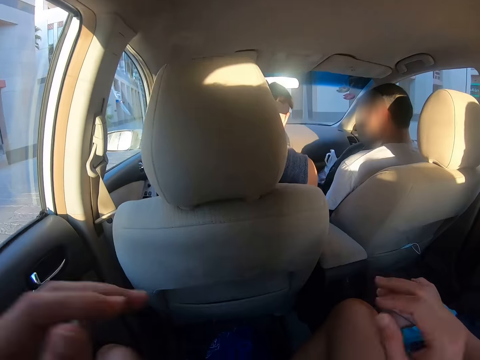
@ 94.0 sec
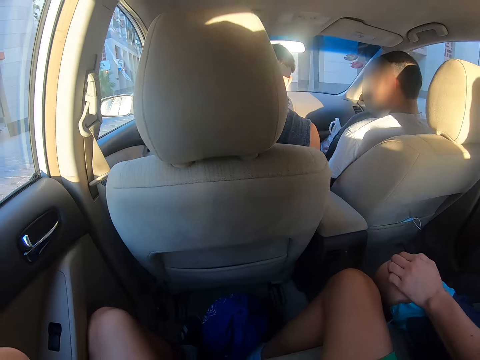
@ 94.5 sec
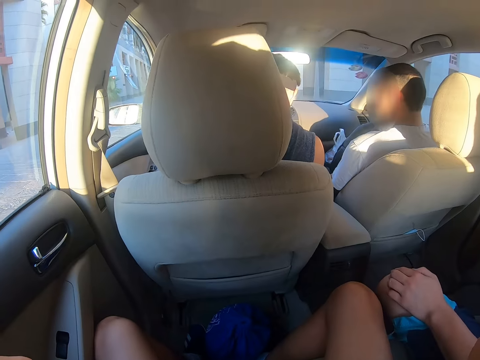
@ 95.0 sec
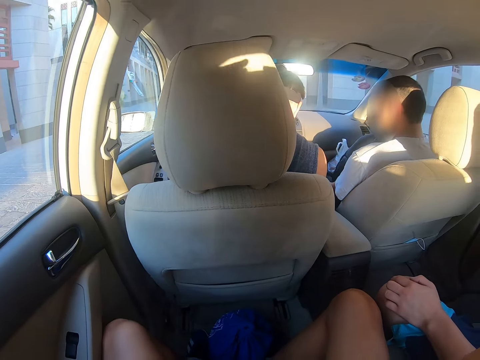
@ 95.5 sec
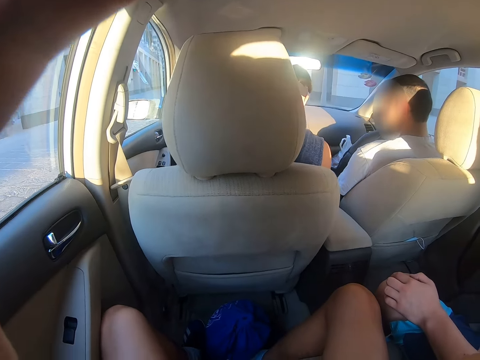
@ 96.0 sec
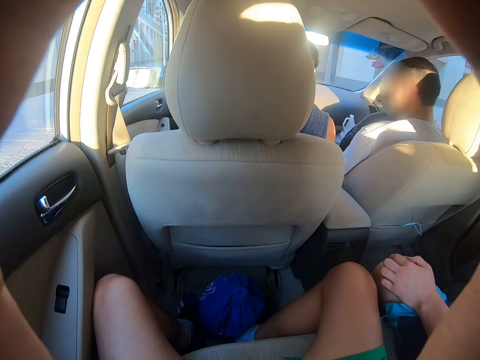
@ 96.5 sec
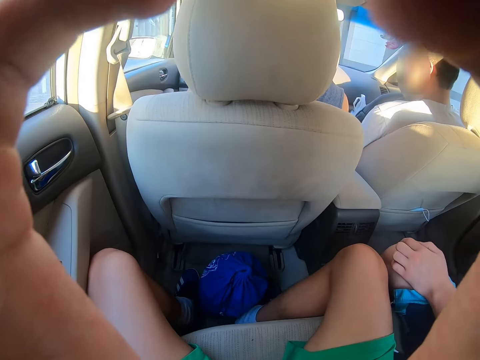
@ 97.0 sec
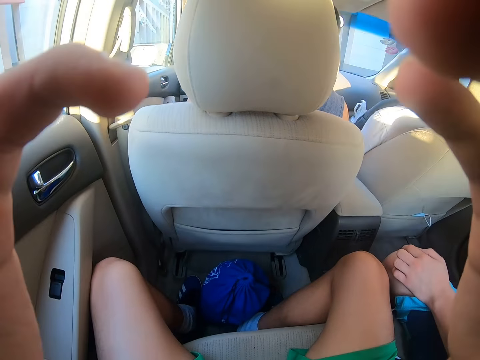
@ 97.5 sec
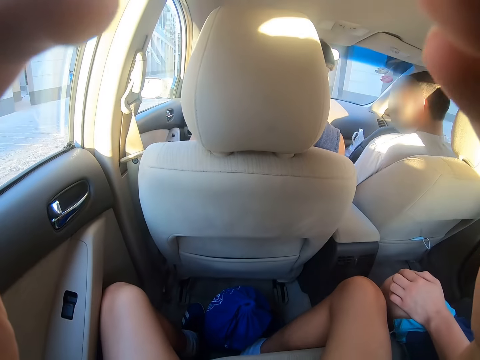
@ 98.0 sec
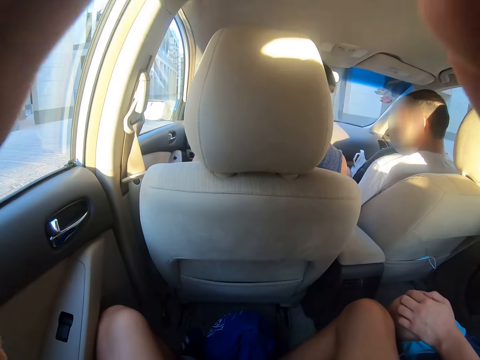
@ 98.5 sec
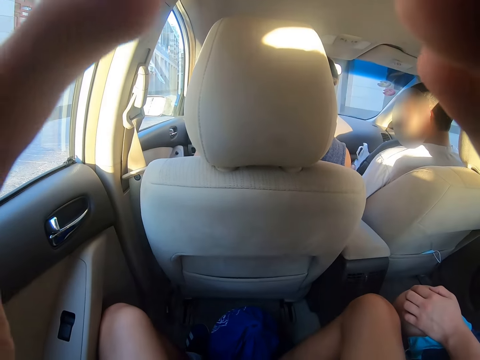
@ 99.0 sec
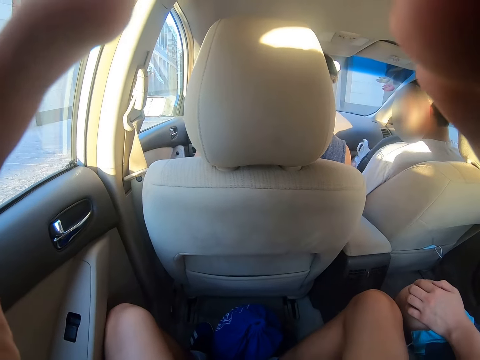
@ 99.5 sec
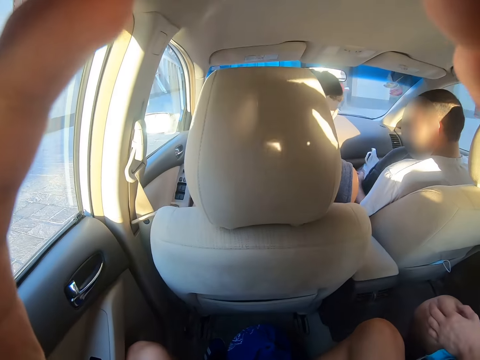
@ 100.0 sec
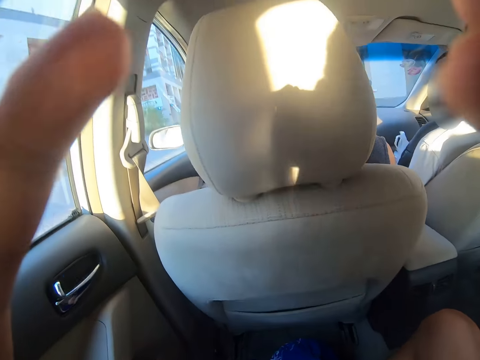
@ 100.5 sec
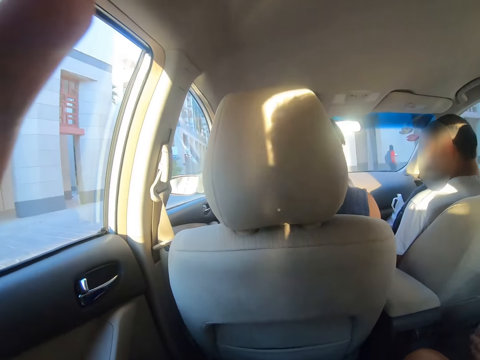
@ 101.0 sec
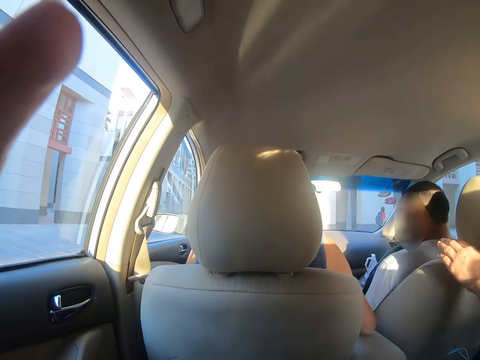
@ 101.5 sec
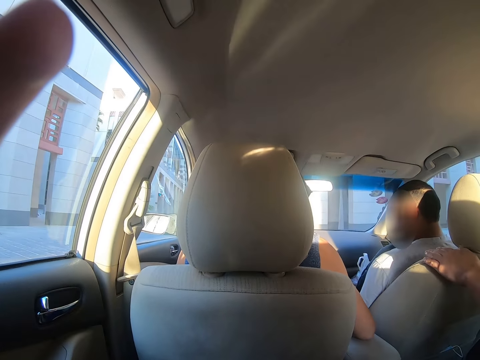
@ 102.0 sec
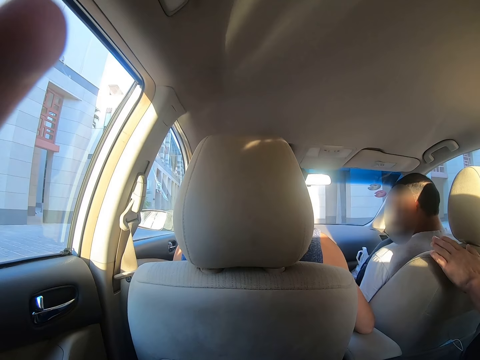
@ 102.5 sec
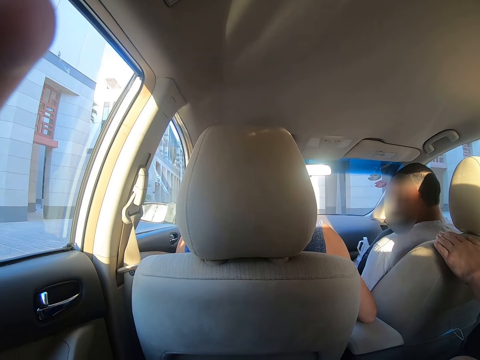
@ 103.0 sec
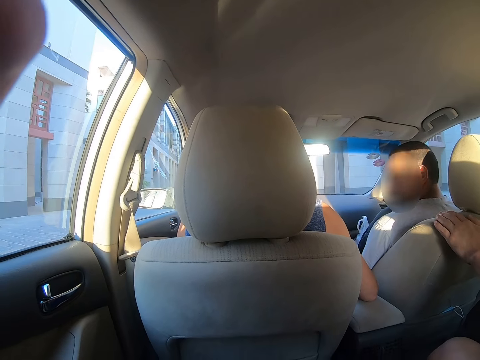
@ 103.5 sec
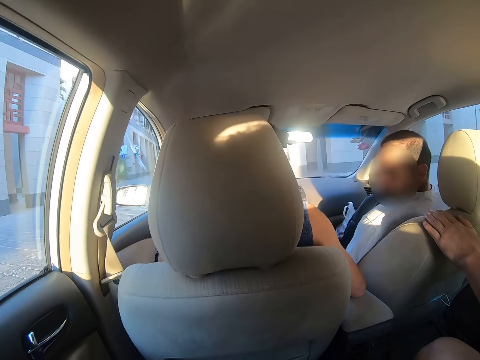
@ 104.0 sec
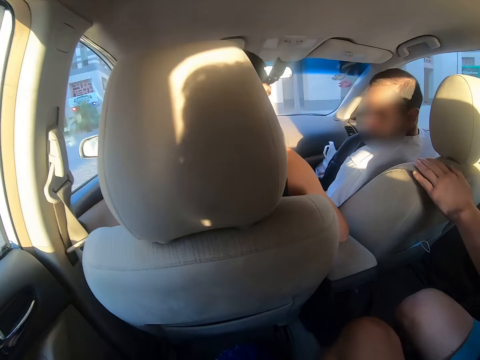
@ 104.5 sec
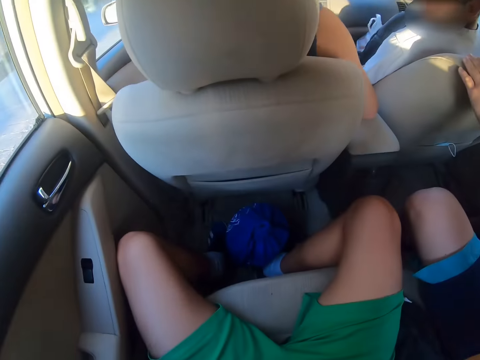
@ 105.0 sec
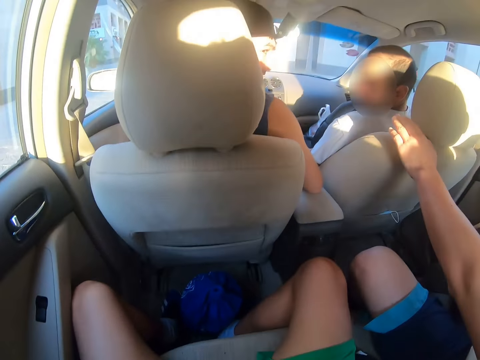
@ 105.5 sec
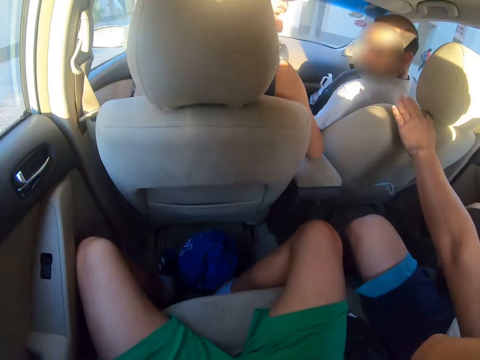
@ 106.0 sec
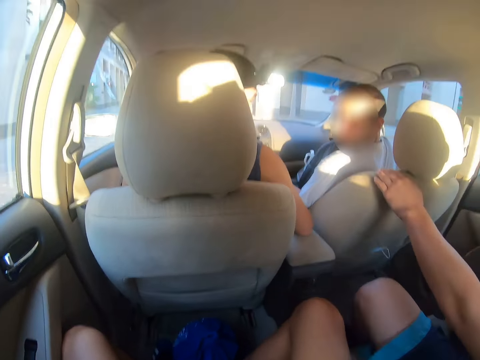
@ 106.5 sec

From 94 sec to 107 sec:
The camera wearer raises his hands. He touches something. He sets up the camera. A man holds the car seat. The man touches the passenger's seat. Another man looks at the camera wearer.

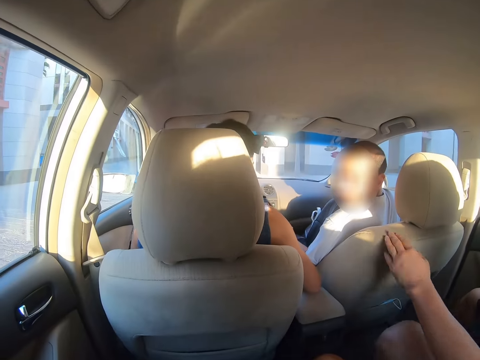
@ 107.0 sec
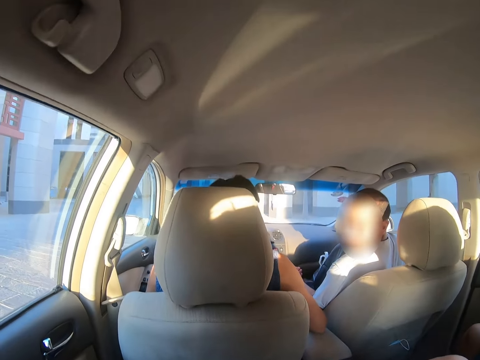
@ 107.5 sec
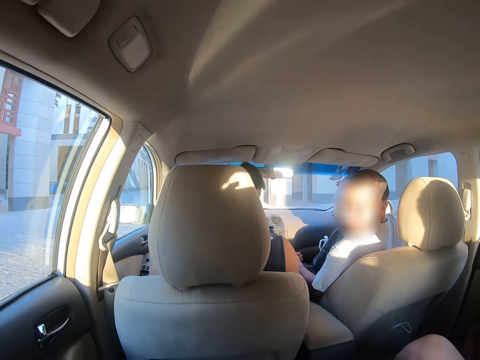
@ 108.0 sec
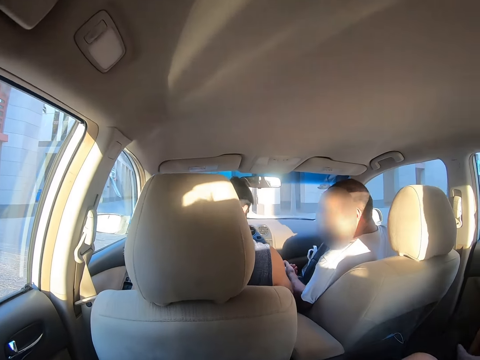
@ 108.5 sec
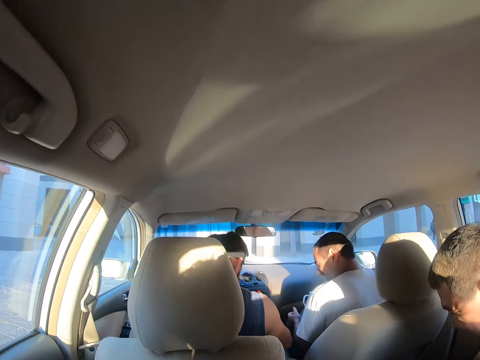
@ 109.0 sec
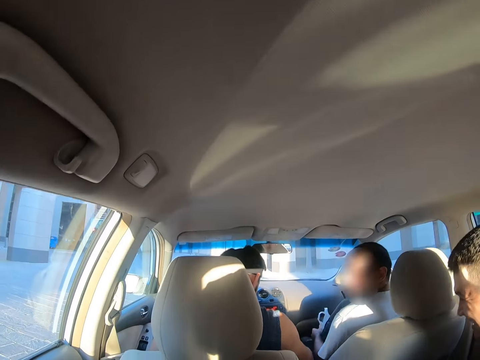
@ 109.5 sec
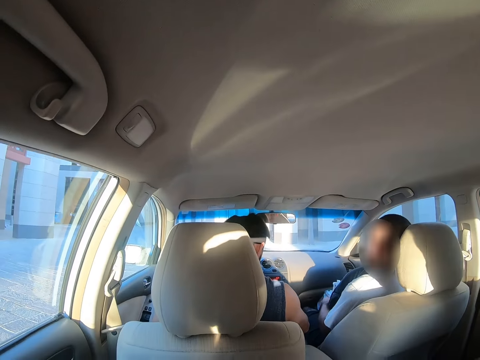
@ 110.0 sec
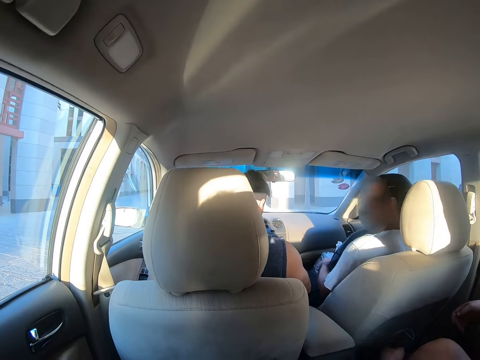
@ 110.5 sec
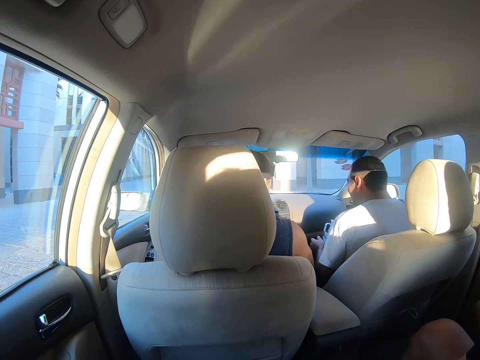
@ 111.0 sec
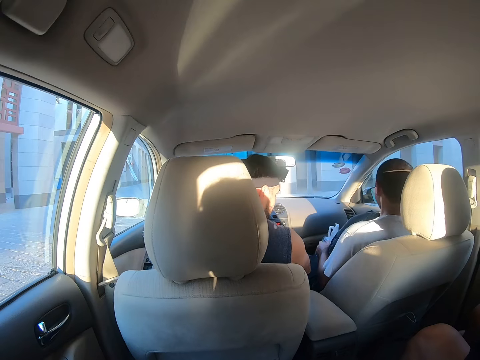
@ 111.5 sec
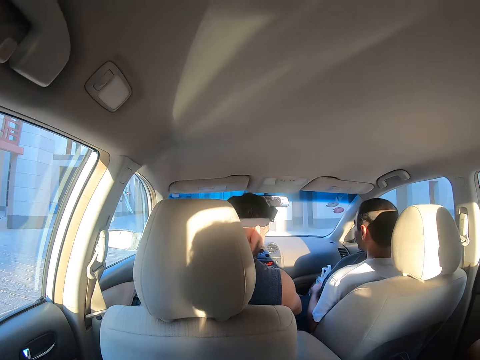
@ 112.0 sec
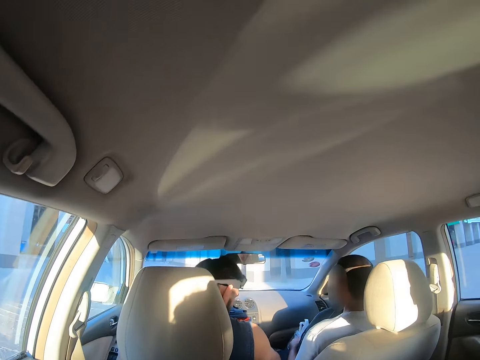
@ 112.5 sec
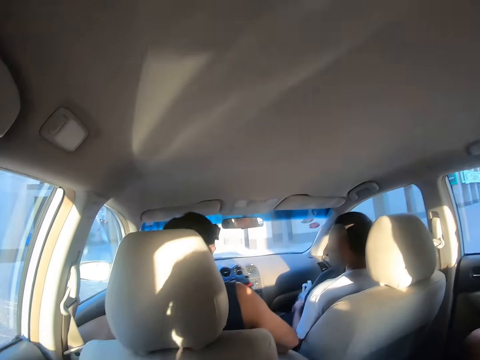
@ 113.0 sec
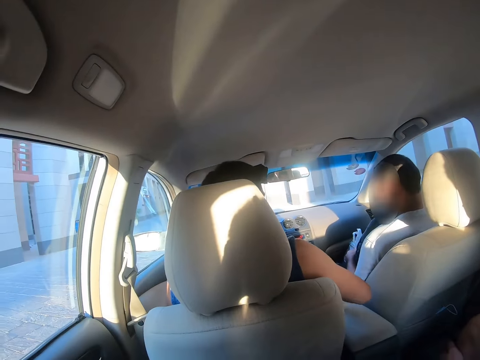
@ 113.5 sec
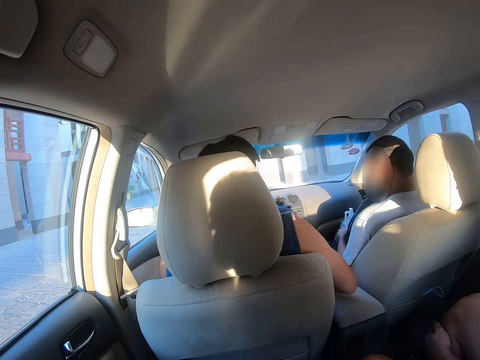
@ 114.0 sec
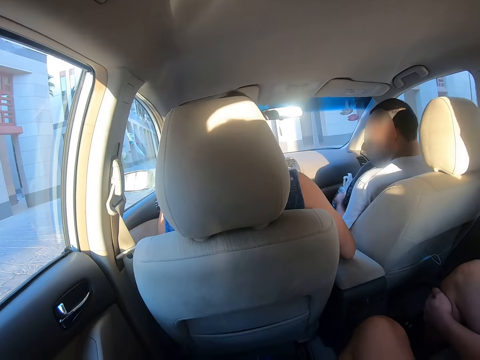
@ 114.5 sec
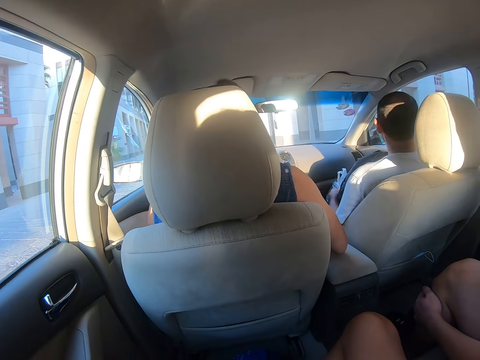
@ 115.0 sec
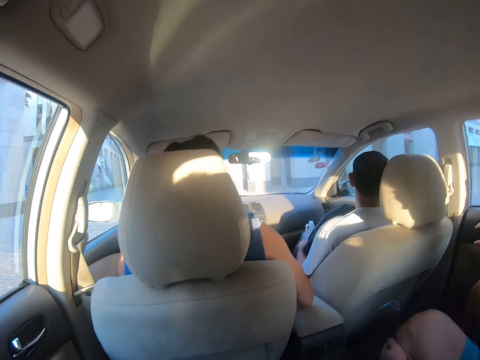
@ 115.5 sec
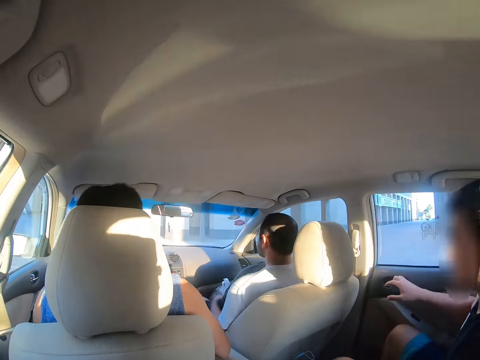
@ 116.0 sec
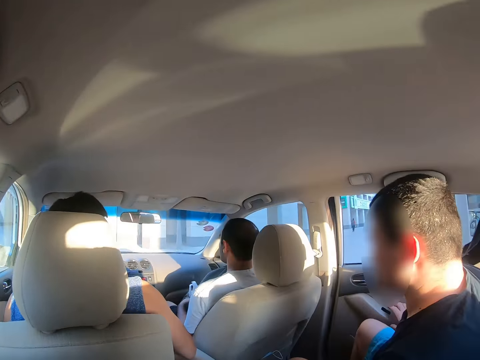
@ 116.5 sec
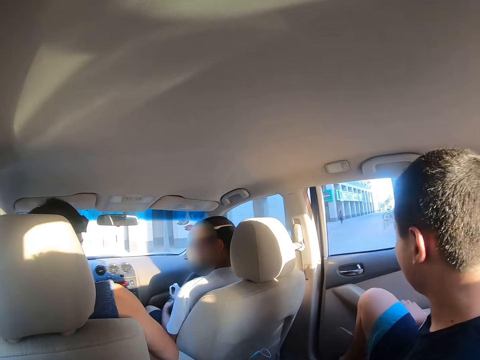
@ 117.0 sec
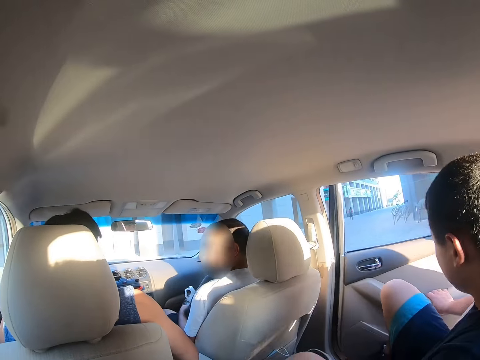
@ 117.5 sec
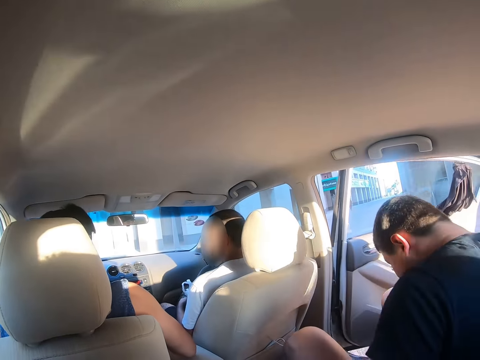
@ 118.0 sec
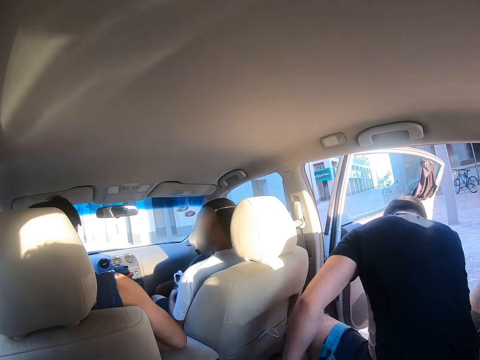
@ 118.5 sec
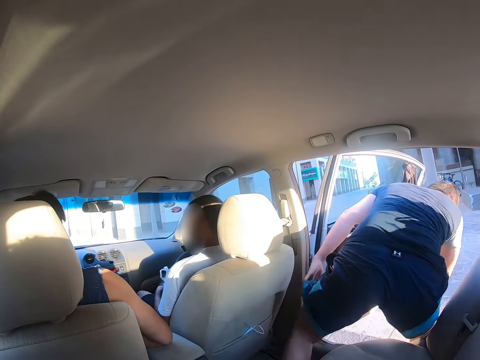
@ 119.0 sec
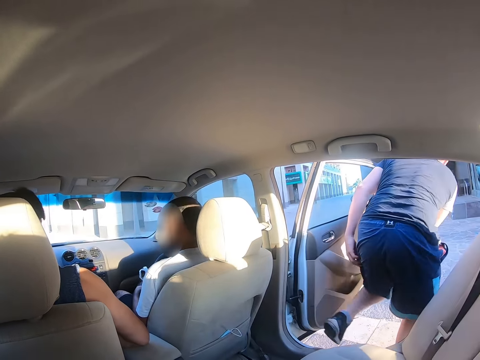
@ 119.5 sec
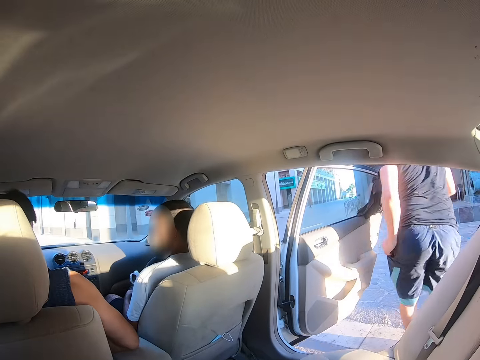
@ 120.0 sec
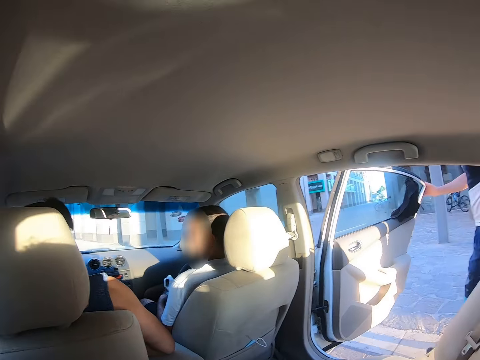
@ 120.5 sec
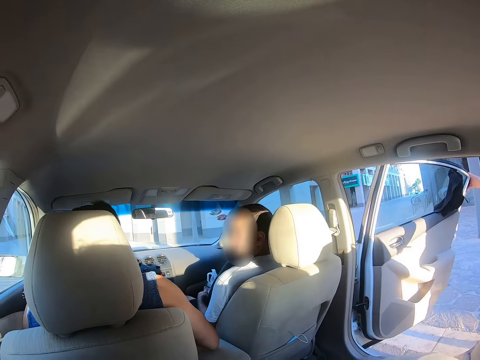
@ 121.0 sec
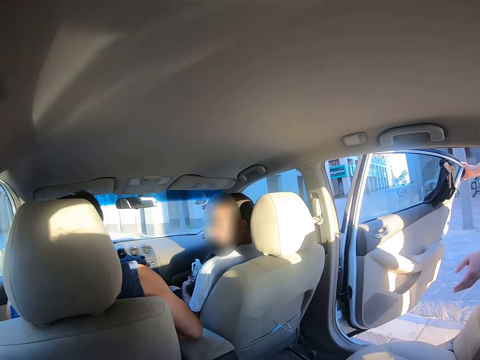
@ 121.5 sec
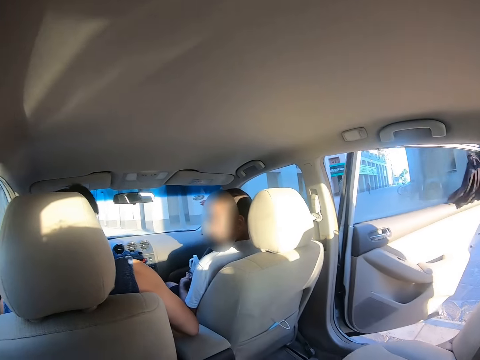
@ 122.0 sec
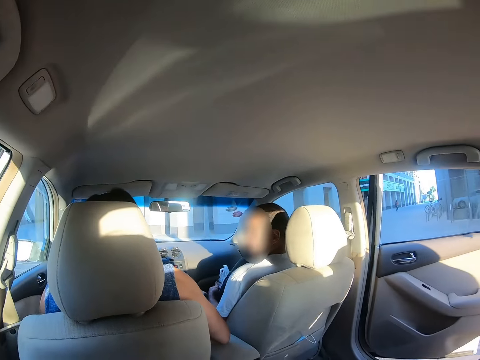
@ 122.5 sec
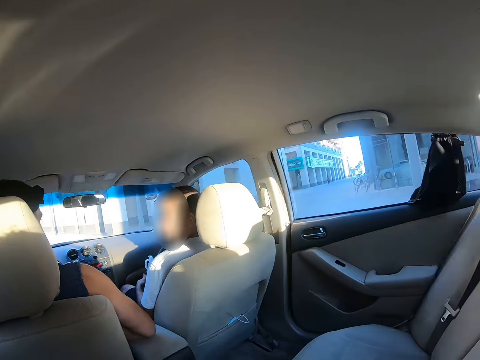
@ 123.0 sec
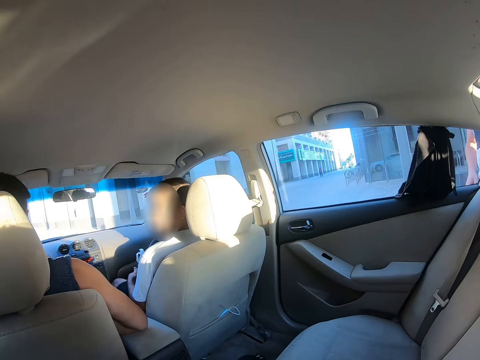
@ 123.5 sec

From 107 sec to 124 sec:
The man lets go of the car seat. A person looks behind. The man laughs. Another man moves his hand. The first man opens the car door, walks out of the car, throws a phone on the car seat and closes the car door.
